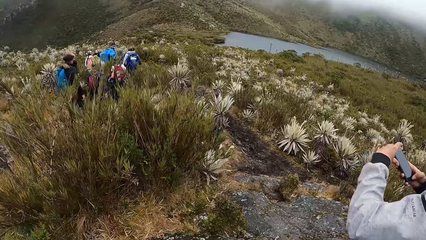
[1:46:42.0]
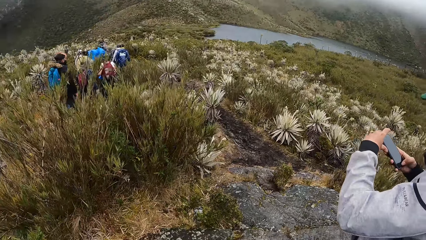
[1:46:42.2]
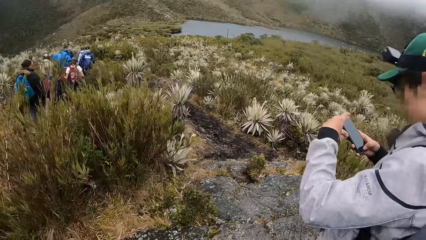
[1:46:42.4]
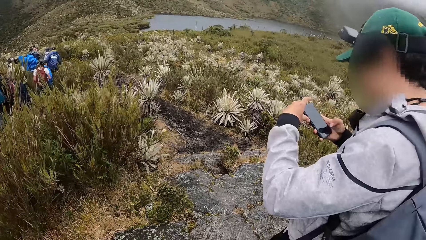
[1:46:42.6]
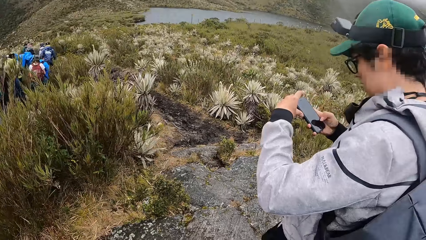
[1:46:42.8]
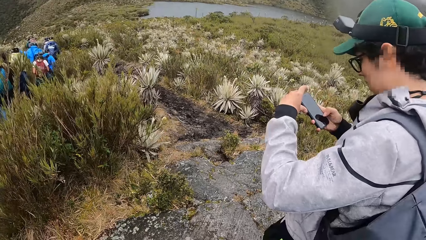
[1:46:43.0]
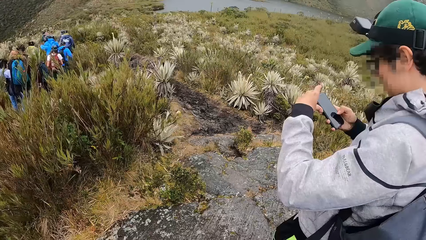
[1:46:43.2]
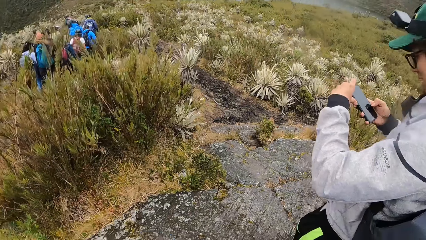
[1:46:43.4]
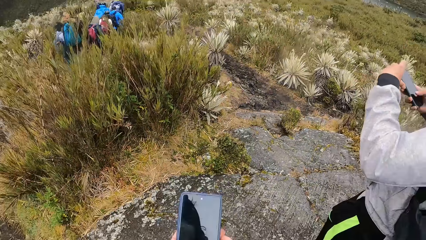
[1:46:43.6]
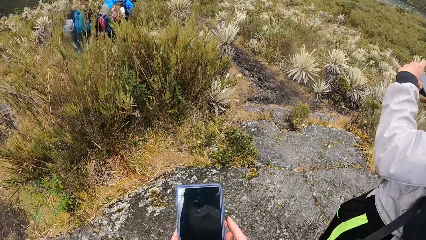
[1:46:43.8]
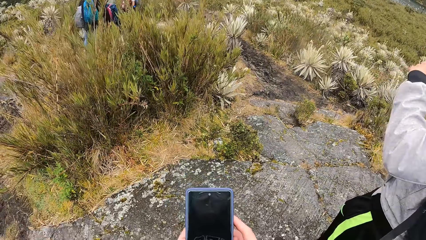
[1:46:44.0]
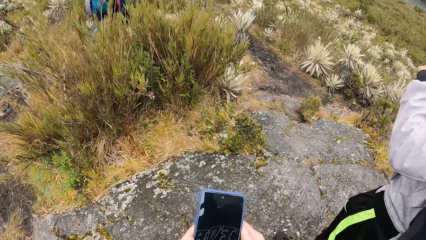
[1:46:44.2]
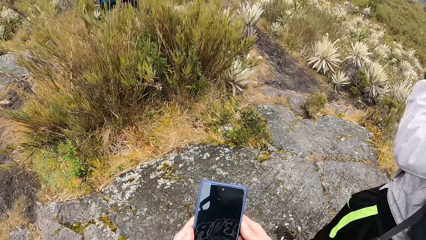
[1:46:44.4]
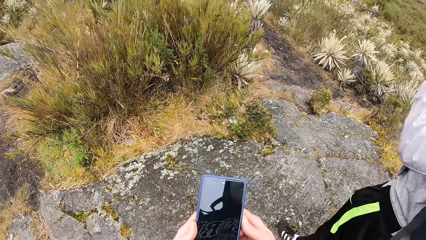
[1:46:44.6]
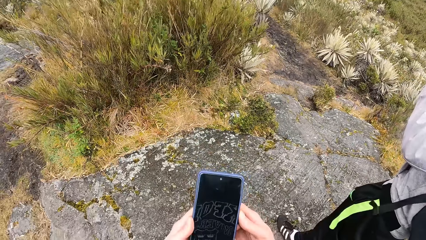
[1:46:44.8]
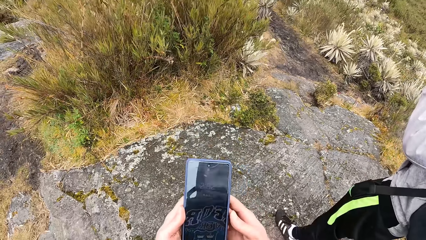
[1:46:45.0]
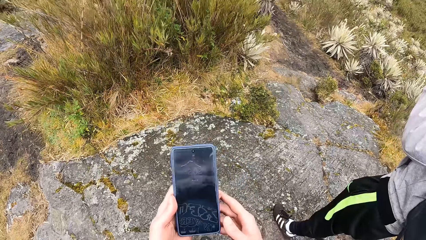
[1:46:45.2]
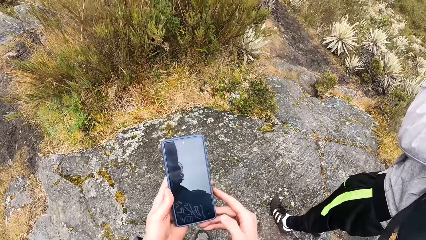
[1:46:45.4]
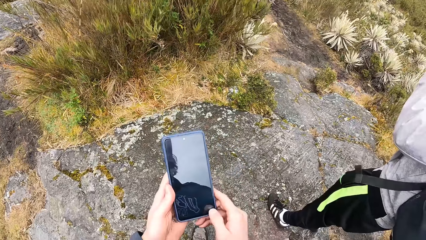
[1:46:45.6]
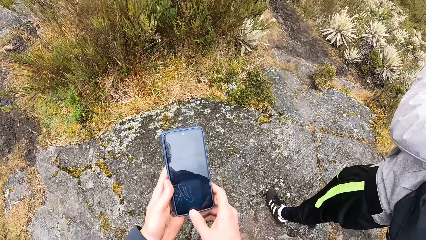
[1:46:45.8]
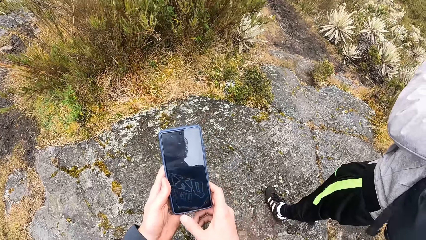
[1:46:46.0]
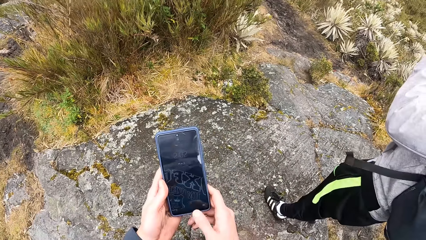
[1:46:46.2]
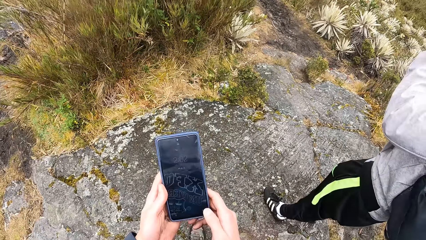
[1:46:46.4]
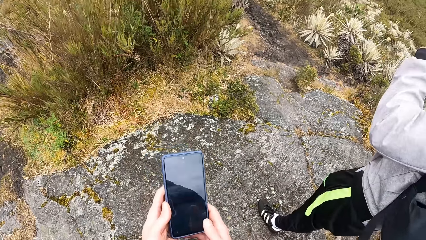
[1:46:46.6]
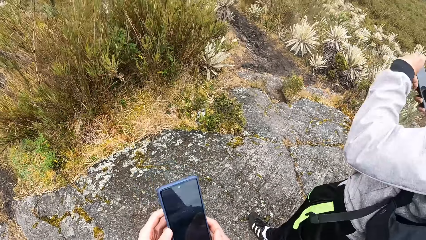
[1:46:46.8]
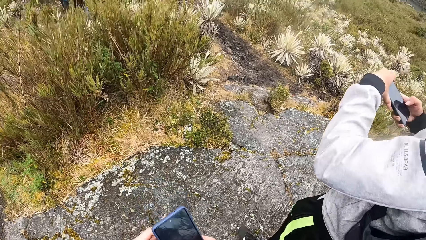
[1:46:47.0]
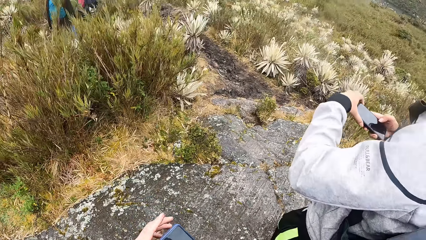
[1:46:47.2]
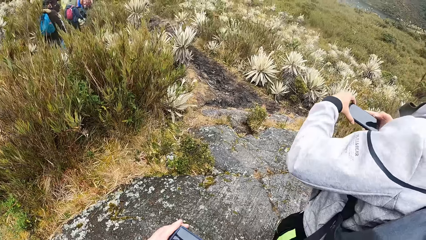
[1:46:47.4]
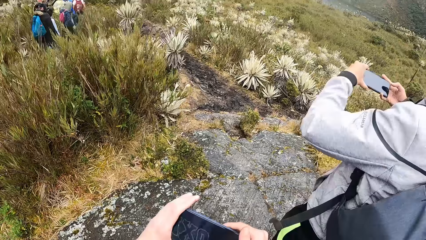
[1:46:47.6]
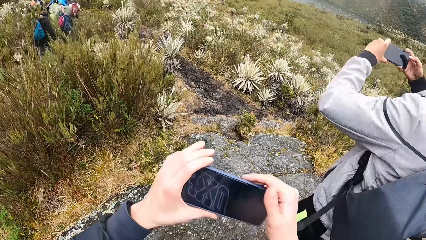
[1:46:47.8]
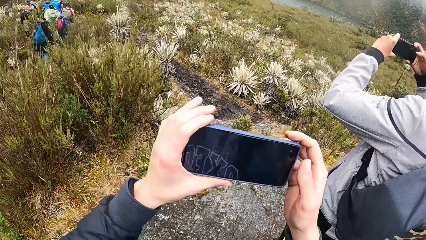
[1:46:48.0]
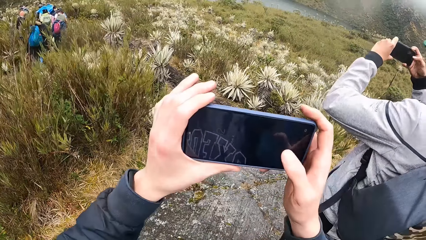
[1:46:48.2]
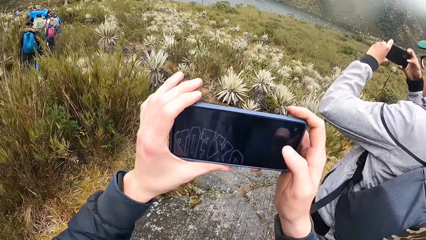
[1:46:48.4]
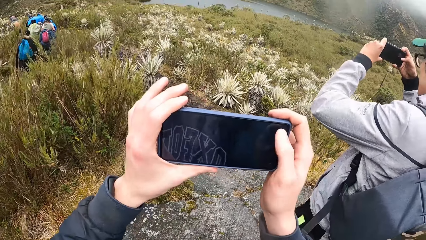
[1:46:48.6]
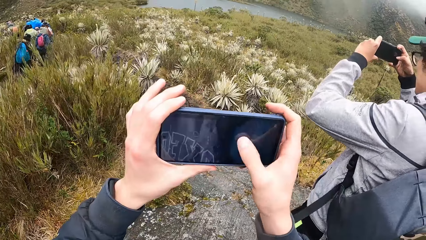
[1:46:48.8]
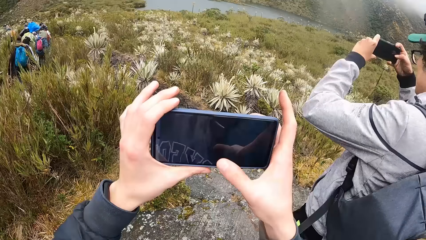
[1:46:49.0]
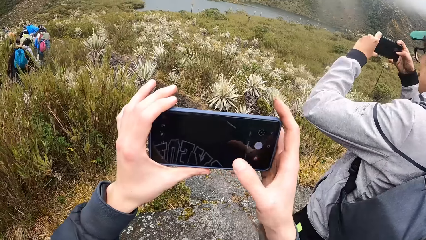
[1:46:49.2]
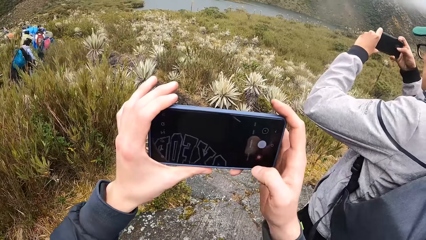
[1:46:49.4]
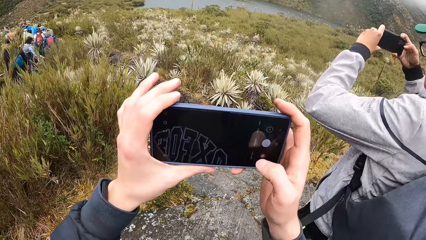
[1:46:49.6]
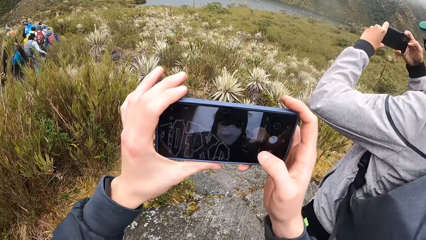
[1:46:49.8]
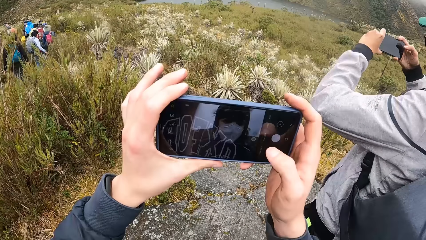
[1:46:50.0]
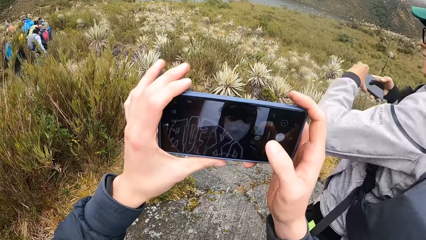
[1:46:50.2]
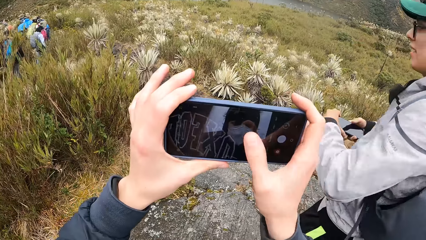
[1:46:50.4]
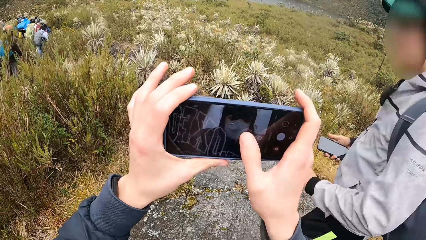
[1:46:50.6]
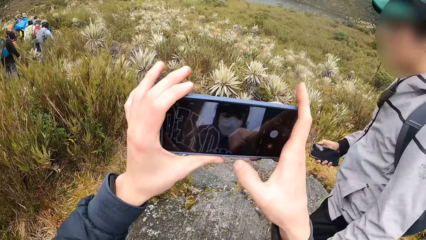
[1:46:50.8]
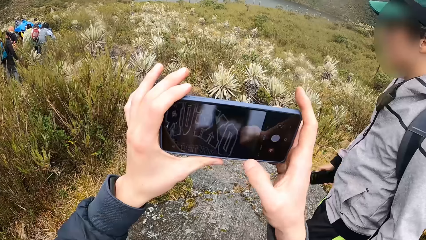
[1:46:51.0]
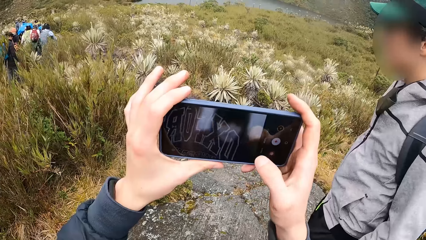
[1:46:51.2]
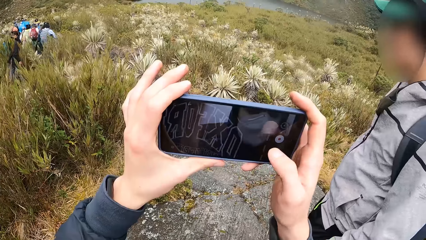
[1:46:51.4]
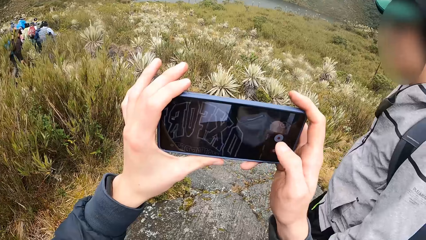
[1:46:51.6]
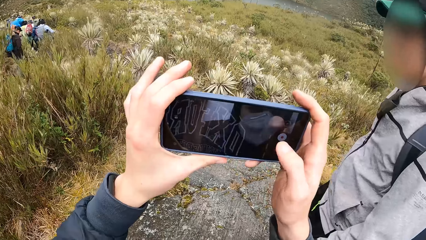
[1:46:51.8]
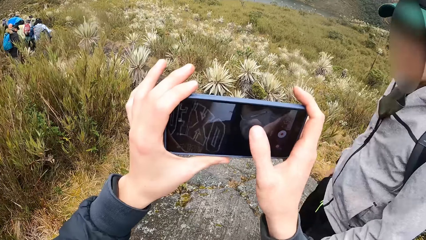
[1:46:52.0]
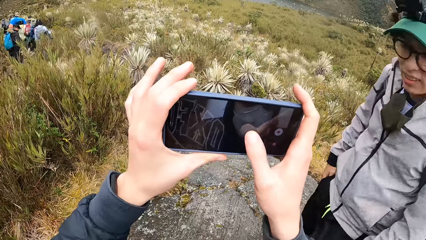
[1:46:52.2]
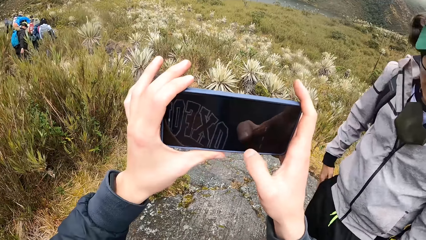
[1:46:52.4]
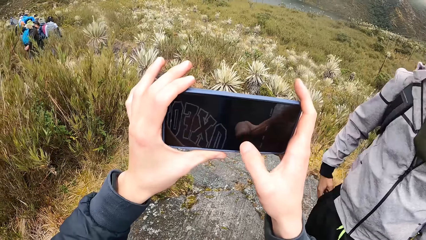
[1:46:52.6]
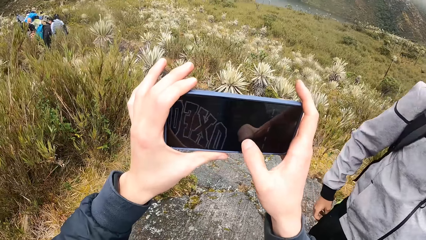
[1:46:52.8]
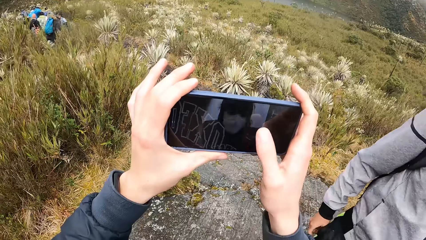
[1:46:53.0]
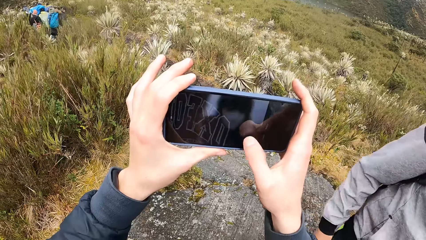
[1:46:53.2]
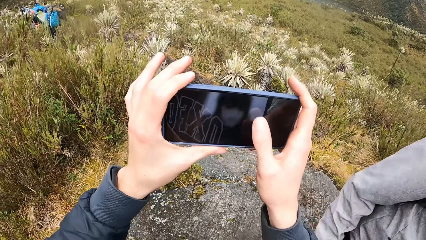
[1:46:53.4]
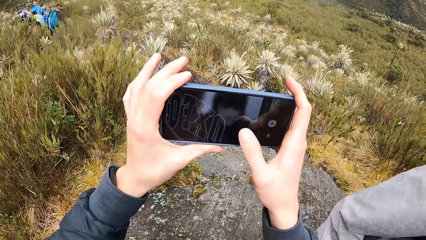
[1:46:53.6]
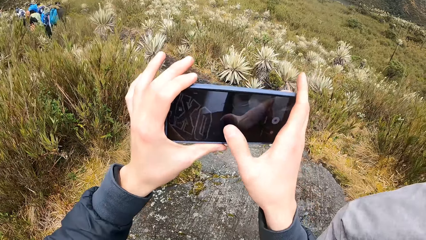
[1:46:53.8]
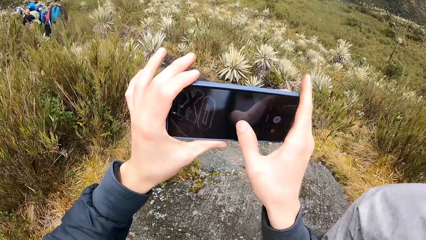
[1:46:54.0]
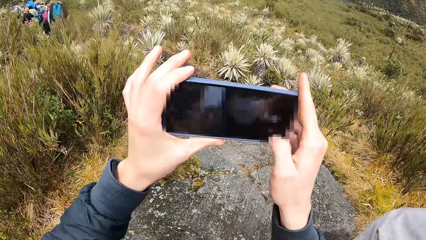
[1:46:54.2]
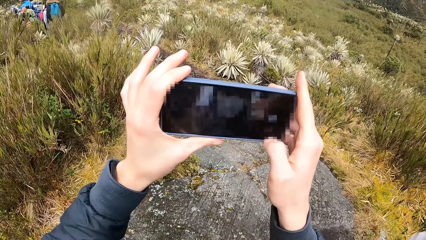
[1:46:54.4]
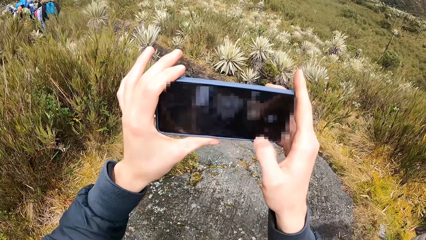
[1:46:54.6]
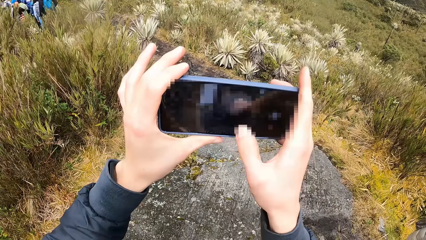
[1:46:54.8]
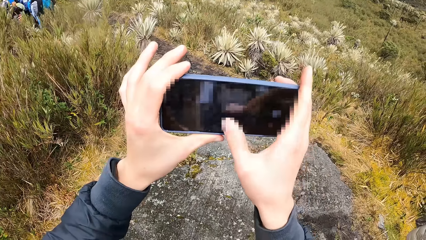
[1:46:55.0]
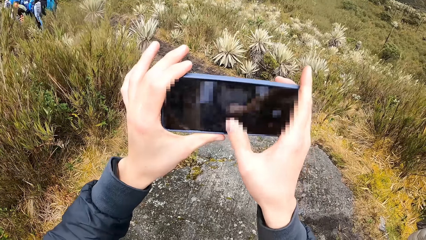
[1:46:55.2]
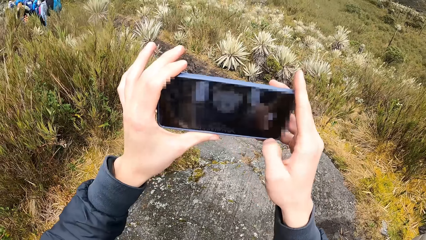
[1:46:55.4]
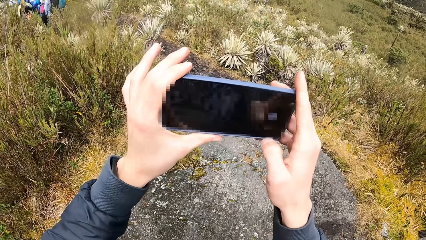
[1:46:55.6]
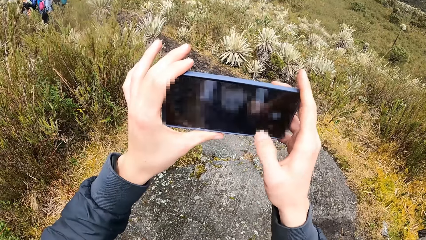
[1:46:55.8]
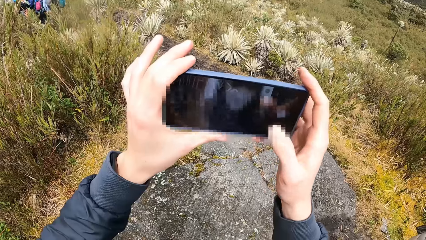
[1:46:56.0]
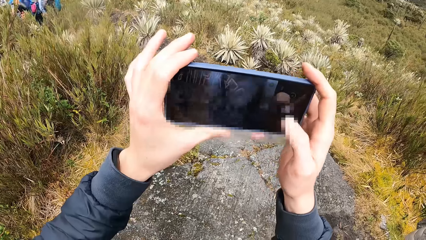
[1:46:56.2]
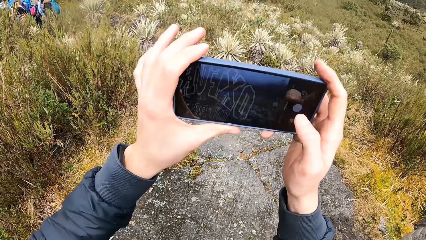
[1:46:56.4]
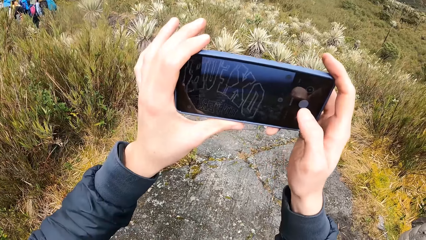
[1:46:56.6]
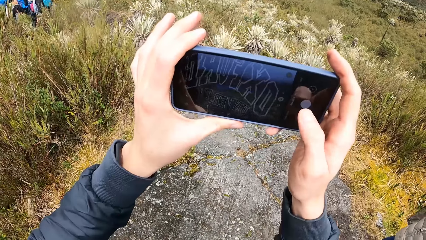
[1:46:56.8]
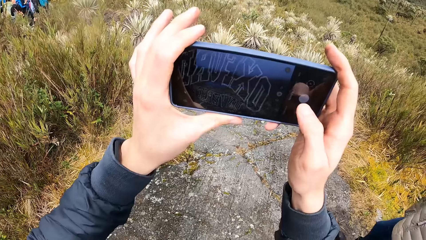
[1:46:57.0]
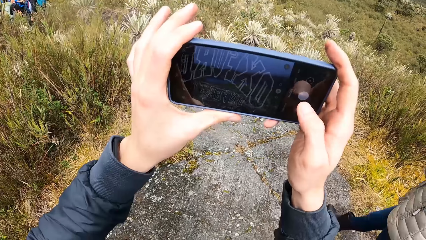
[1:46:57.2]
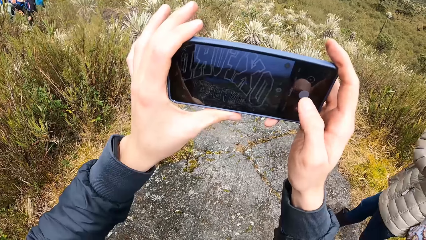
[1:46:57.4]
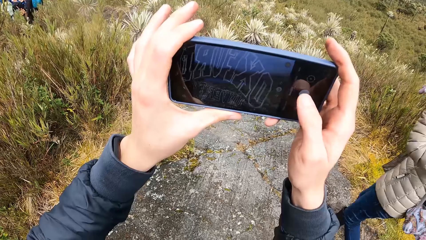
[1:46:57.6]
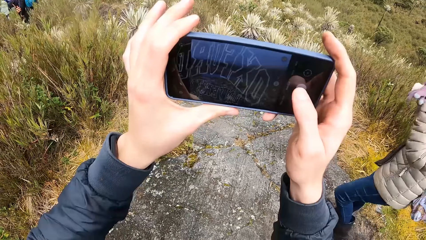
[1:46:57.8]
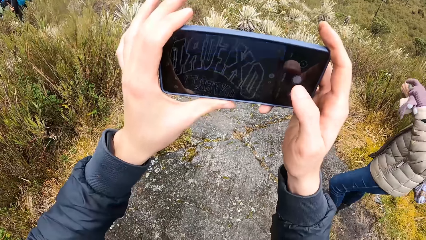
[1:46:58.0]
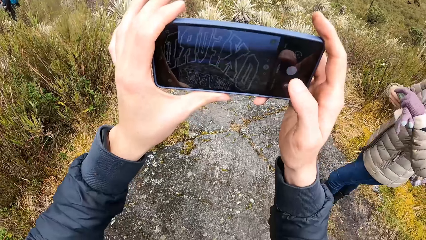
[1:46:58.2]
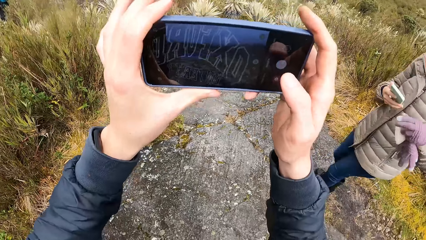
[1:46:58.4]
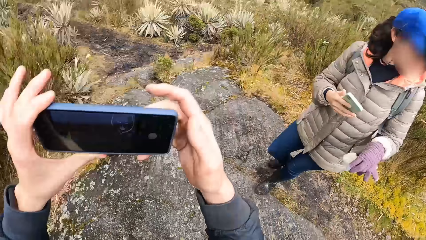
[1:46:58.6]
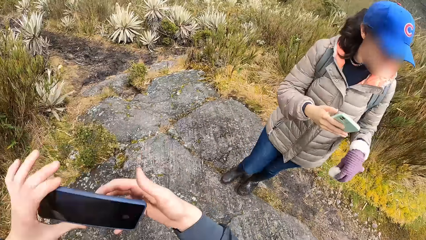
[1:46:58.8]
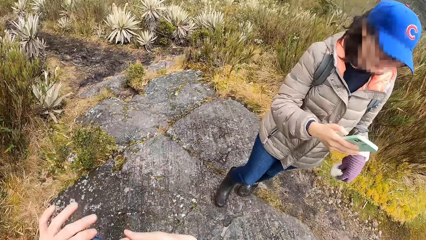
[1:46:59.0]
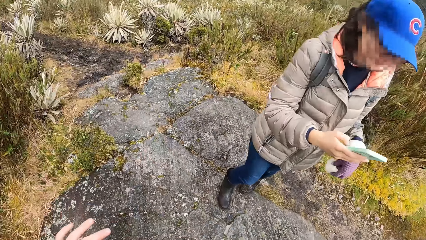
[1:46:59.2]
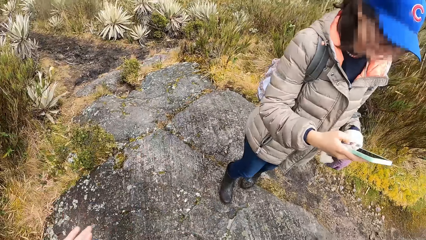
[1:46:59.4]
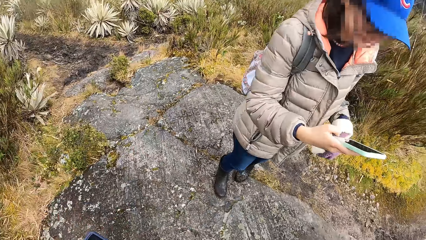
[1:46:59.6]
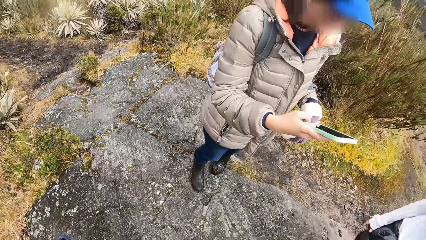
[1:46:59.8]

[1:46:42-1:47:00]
The camera wearer operates a phone with both hands. They hold the phone. They raise the phone with both hands. A man raises the phone with both hands and operates the phone with both hands. The camera wearer operates the phone with both hands. They take a photo. The man puts the phone in his pocket with his right hand. A woman operates a phone with her right hand.
